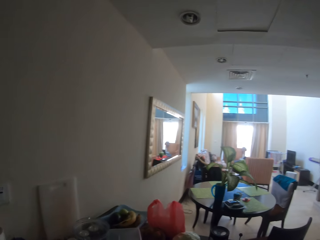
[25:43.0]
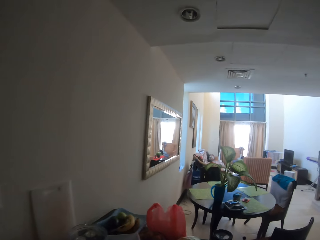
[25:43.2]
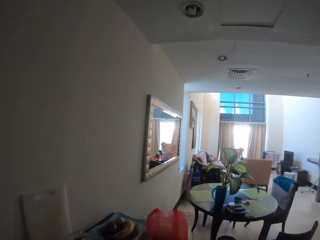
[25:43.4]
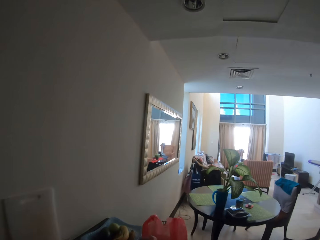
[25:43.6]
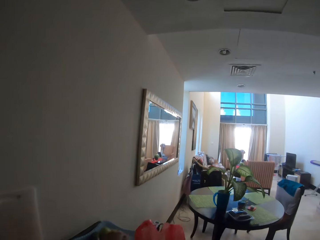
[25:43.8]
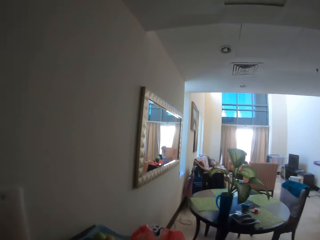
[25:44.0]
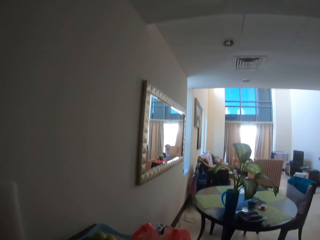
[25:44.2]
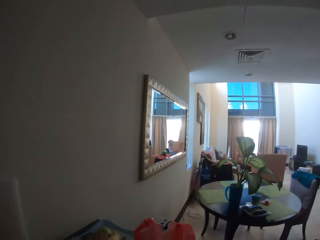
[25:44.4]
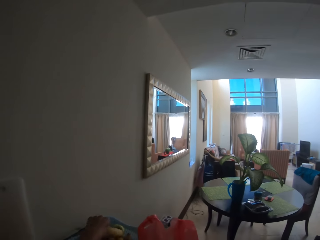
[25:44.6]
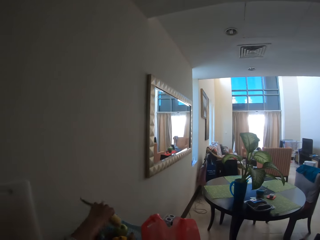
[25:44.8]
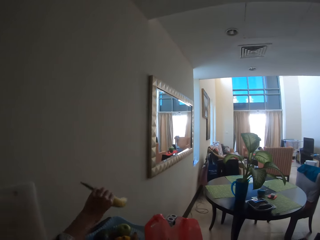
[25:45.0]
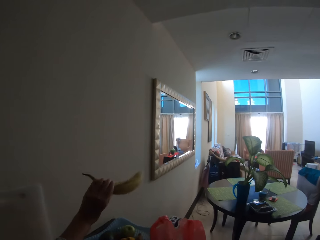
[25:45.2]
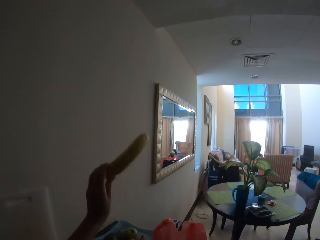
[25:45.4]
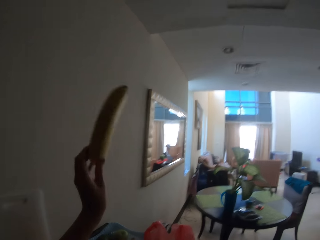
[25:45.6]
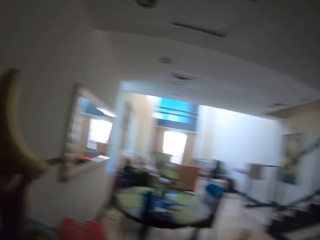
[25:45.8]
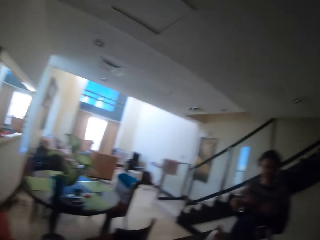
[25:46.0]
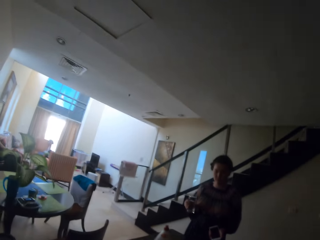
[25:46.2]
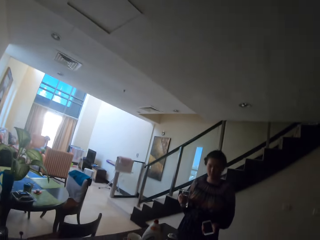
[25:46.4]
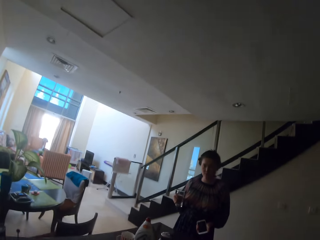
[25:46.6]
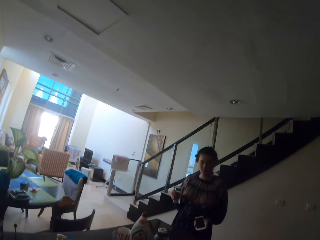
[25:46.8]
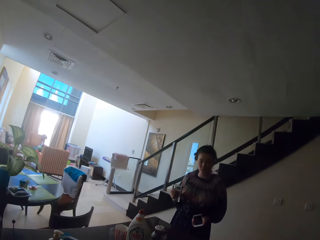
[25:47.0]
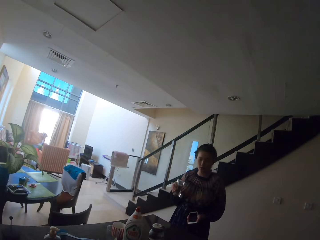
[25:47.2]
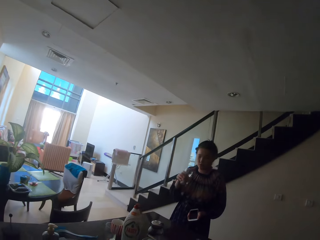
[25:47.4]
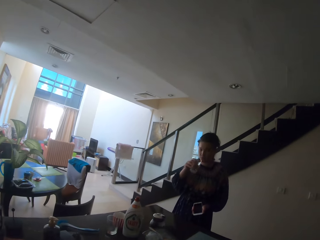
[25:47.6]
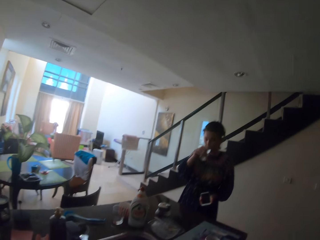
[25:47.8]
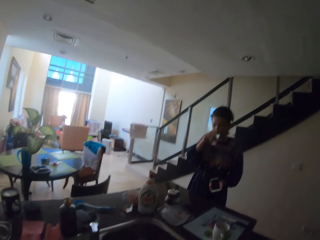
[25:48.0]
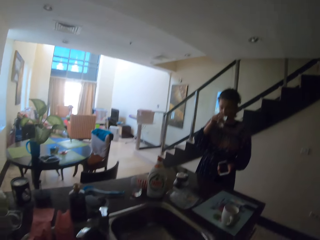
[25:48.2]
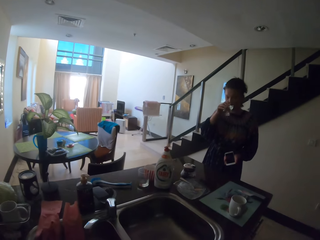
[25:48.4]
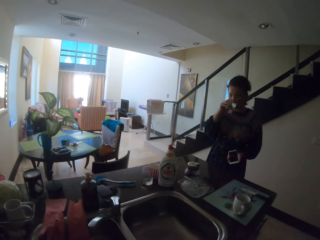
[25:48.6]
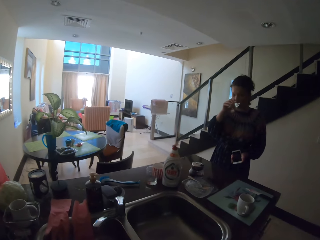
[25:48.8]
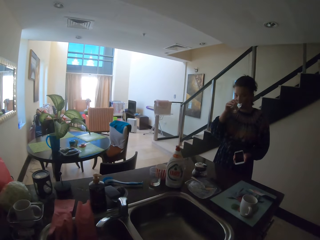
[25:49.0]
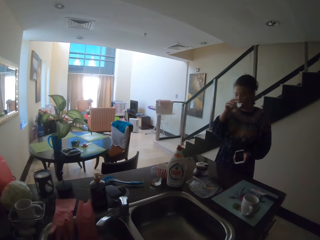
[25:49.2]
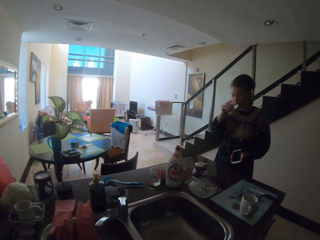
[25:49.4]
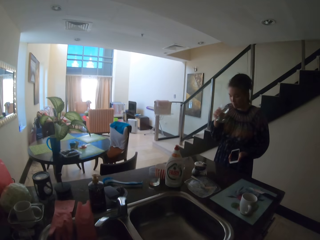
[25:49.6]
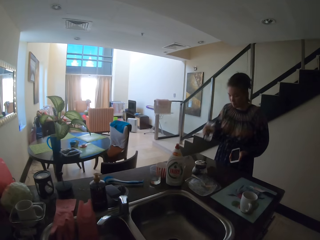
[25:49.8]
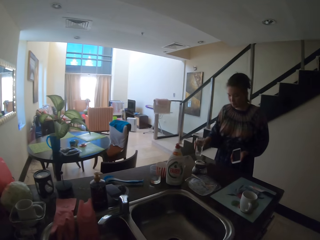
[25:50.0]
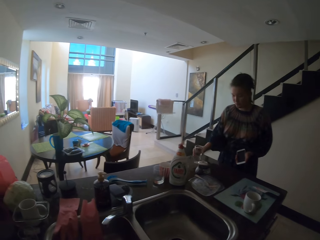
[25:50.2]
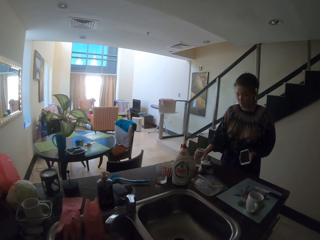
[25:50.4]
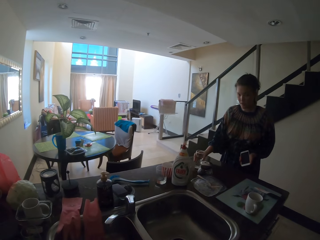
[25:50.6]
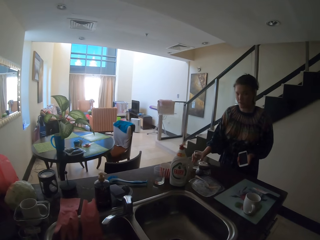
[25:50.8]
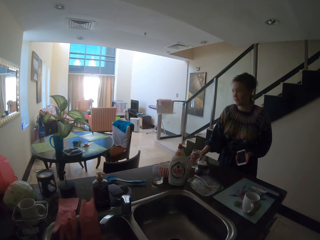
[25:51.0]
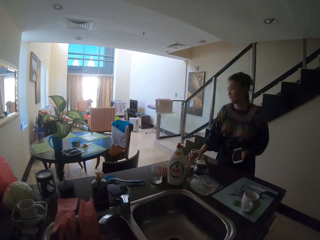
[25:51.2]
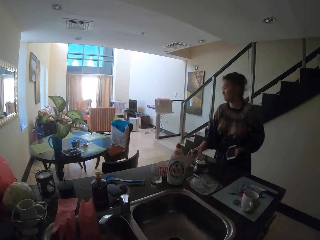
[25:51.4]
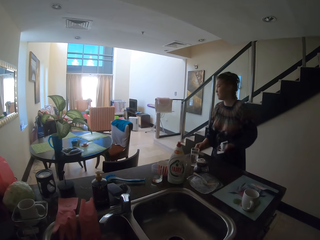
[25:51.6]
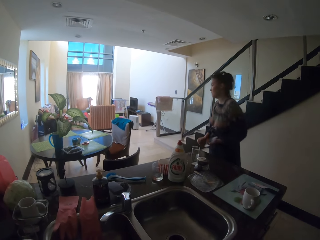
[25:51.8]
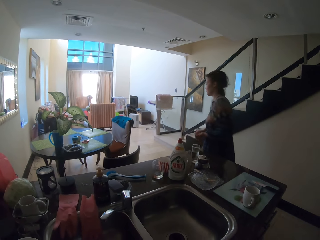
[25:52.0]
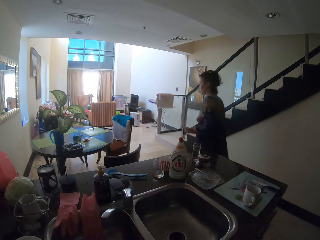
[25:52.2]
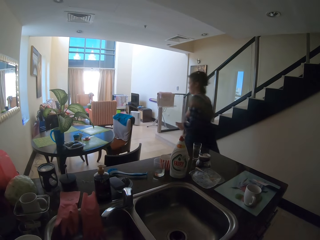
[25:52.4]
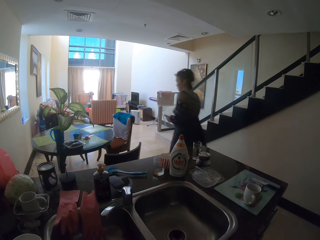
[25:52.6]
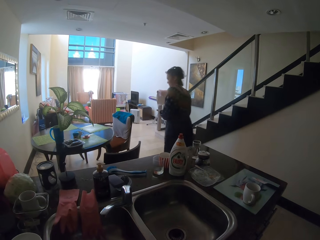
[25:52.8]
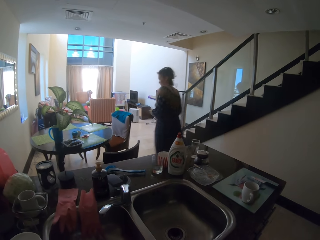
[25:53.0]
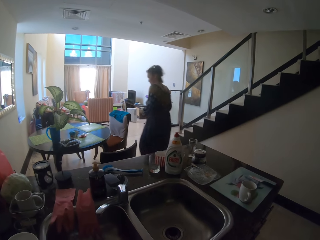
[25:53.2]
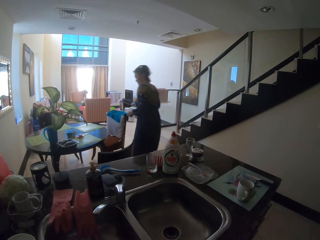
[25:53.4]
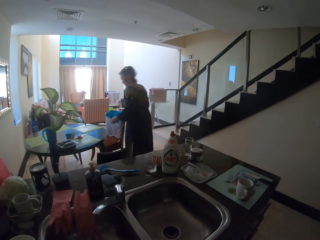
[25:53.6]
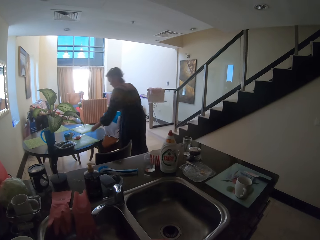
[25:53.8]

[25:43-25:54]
The camera wearer holds a banana with her left hand. She picks the banana. The lady drinks from the glass cup in her right hand. The lady drops the glass cup on a table with her right hand. The lady walks away from the counter and moves around in the house.

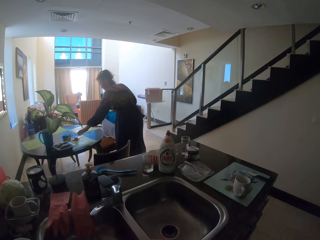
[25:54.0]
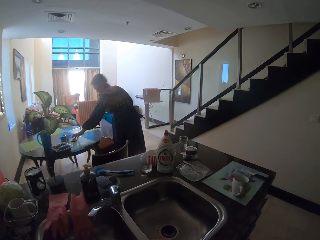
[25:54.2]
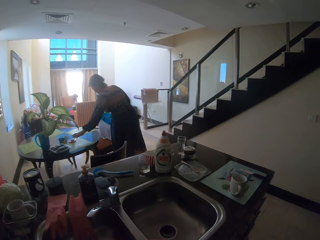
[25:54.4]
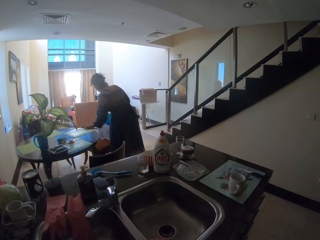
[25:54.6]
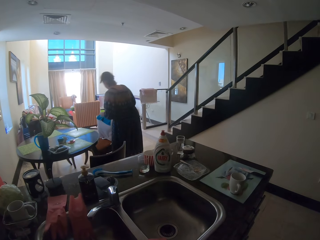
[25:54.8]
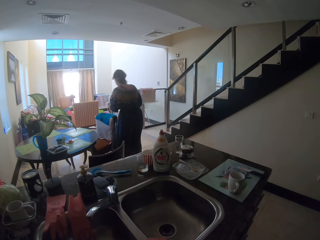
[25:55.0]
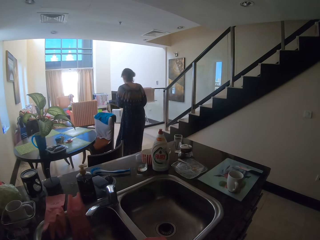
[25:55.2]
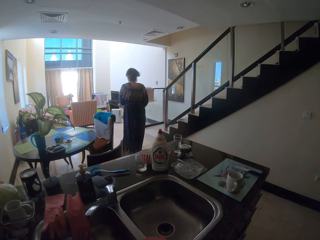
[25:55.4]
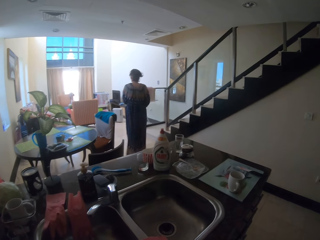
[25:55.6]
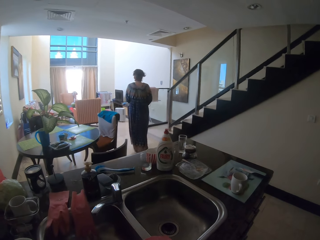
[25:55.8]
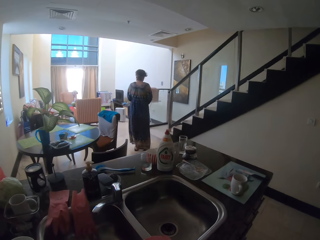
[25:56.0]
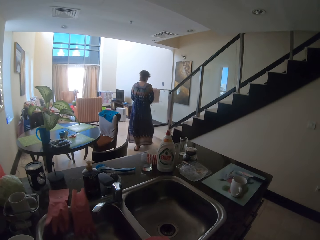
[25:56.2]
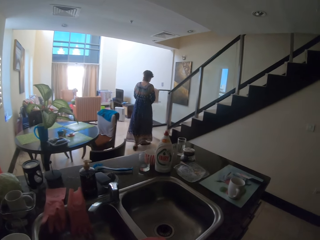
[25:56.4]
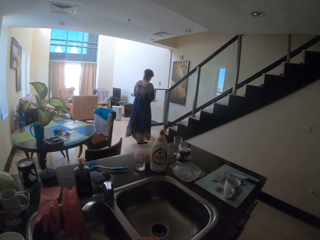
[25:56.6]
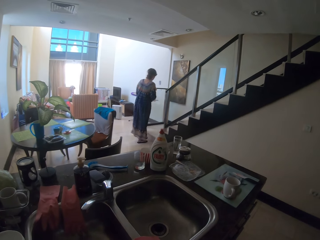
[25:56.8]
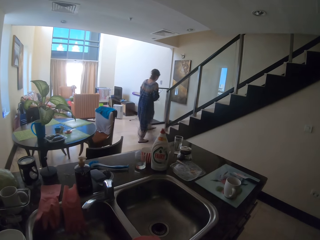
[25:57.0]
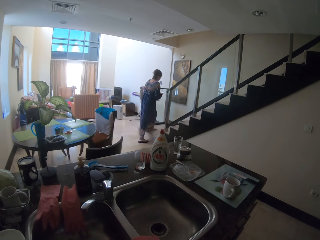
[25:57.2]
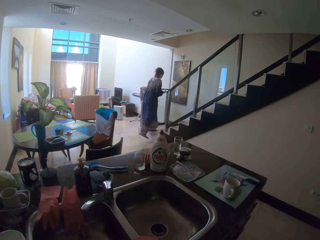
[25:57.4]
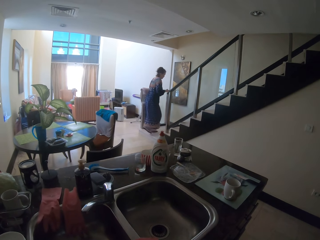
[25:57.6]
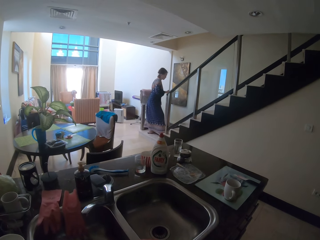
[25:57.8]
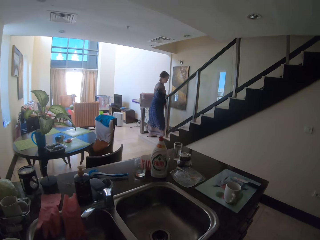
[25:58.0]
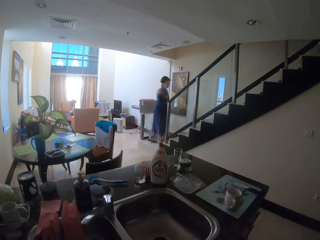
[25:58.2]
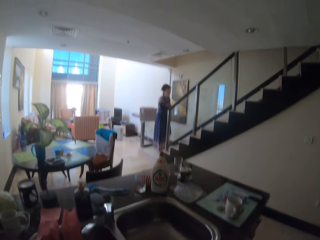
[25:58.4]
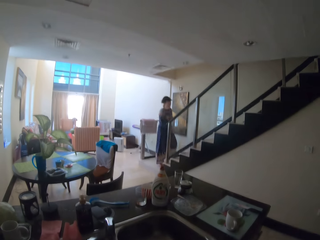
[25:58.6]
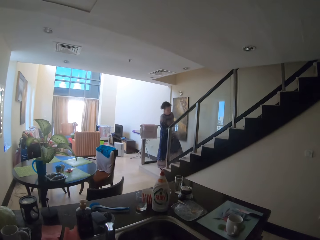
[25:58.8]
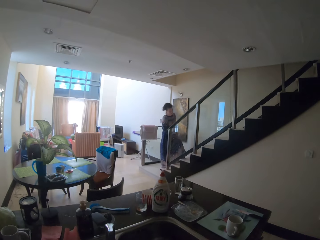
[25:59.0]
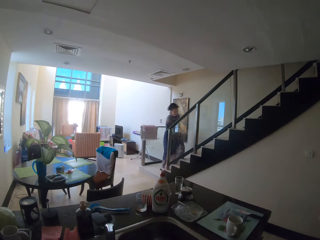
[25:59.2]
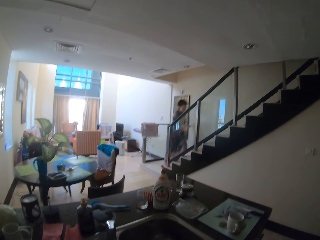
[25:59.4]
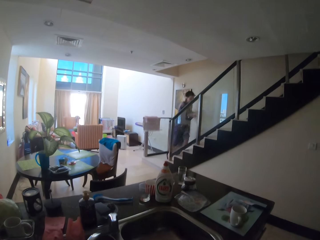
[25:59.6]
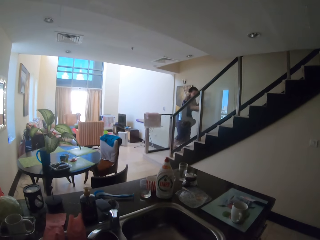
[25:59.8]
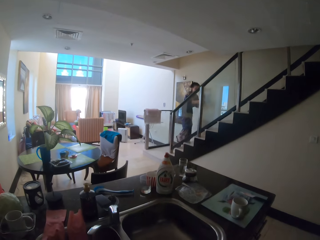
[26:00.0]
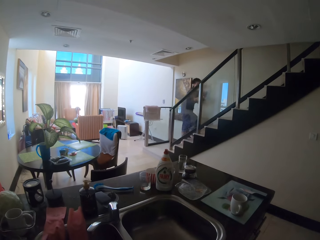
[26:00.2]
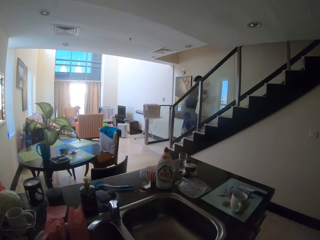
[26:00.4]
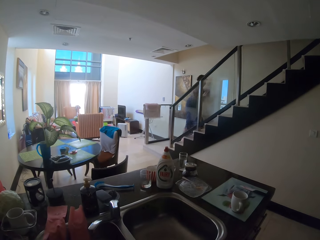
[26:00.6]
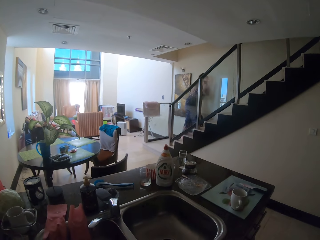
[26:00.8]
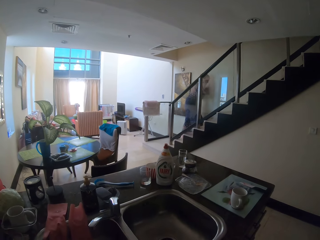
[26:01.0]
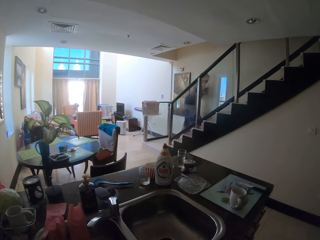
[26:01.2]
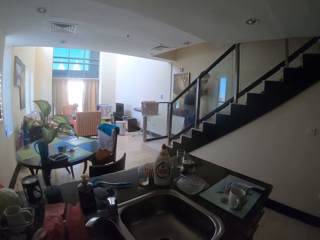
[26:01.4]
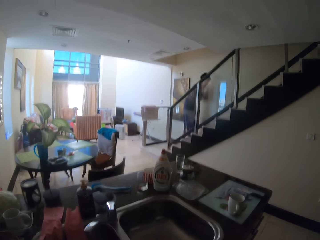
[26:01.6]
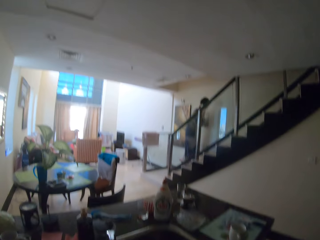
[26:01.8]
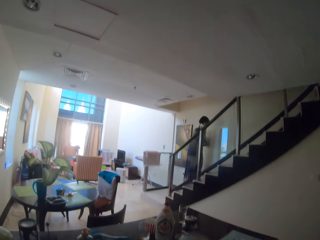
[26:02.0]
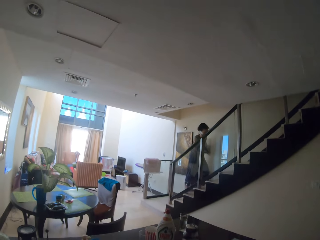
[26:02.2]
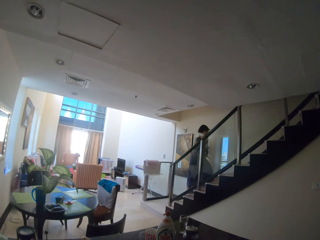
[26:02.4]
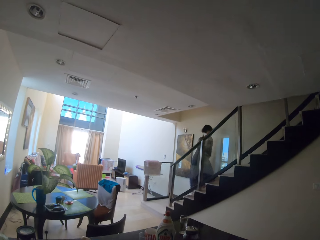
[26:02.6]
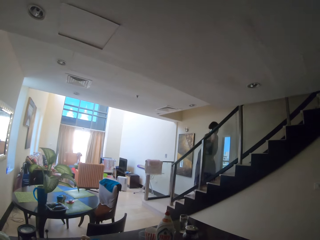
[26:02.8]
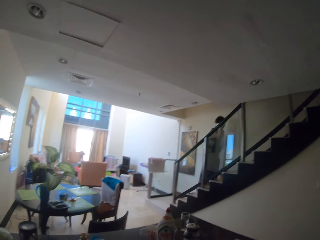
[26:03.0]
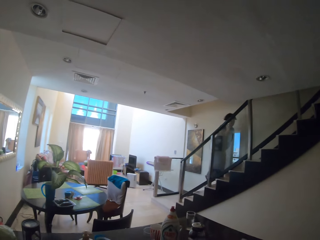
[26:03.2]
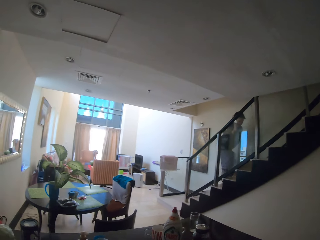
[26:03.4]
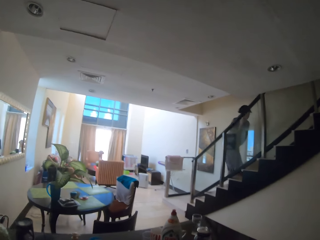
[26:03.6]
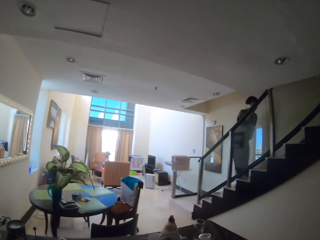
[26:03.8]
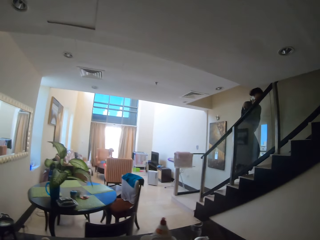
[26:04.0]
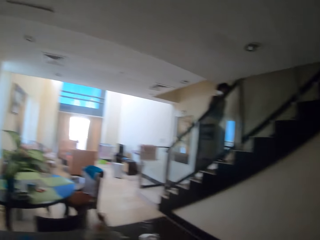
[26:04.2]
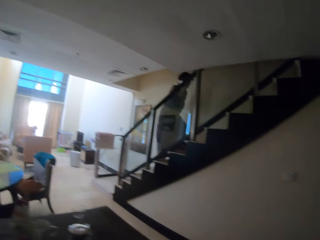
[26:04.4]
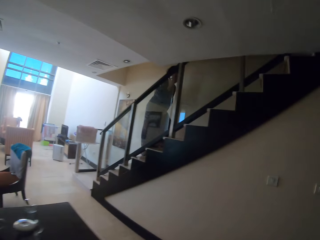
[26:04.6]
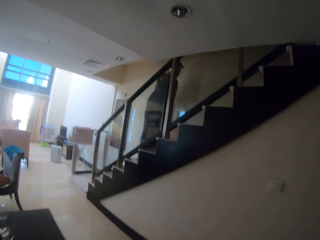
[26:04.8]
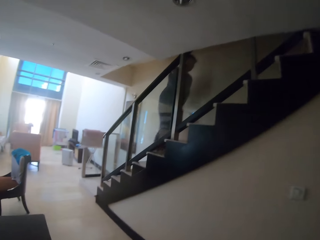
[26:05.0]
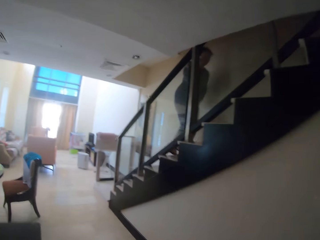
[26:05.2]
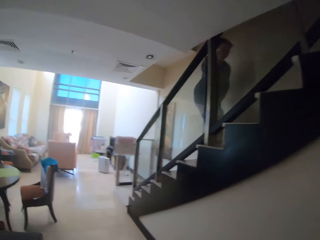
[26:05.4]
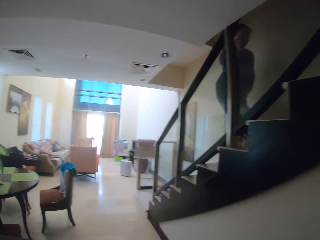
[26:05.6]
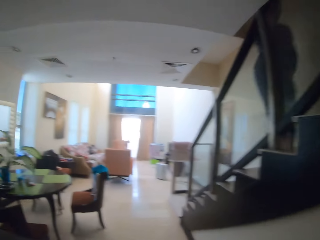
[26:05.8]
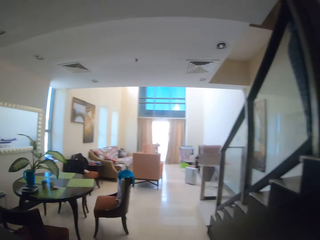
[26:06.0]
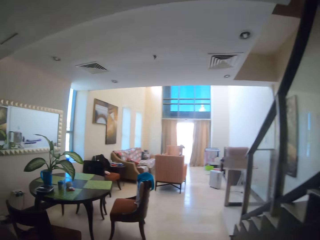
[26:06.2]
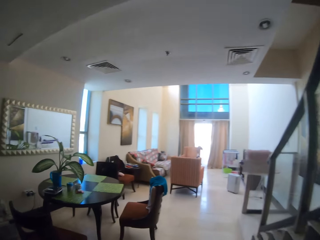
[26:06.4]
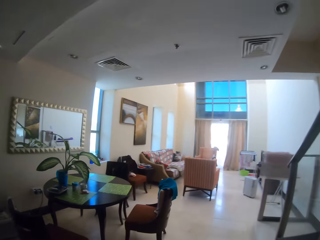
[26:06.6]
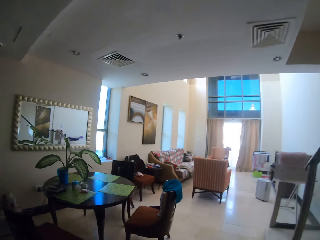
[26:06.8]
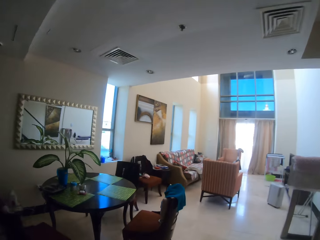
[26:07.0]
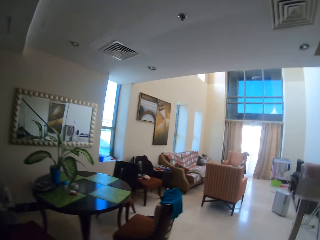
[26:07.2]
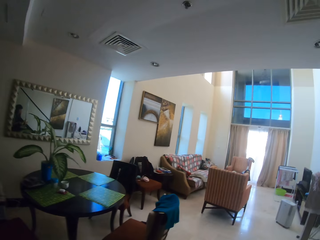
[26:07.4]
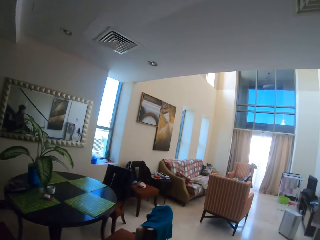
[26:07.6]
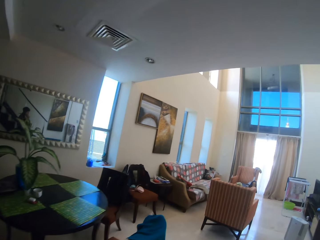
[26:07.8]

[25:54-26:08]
The lady touches a cup on the dining table. The lady holds something and pulls her hand off something. The lady moves around in the house and walks away from the table. The lady climbs up the stairs, presses the phone in her right hand, and places the phone by her face. The camera wearer moves around in the house.
